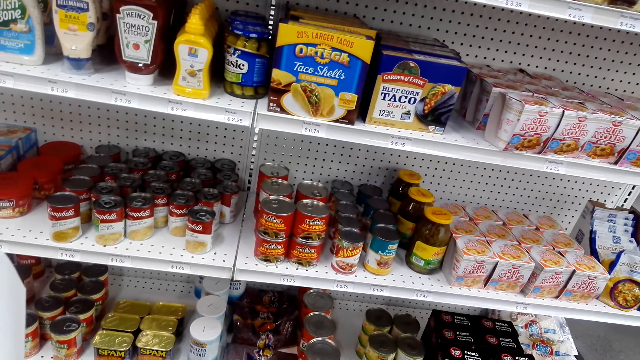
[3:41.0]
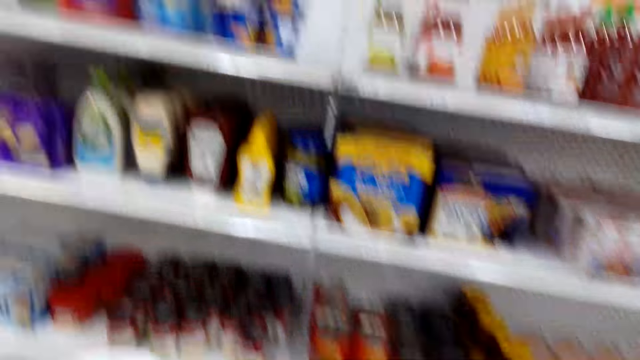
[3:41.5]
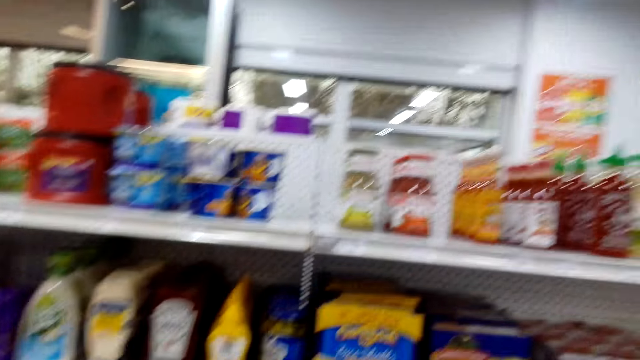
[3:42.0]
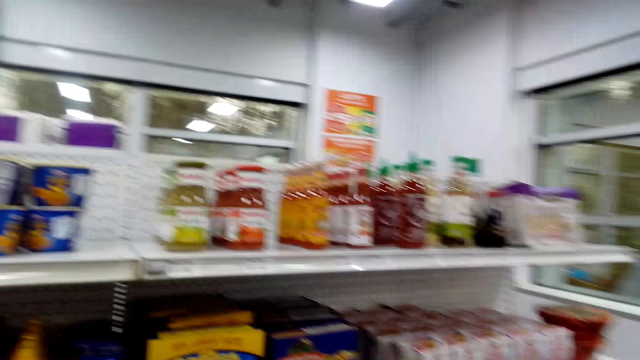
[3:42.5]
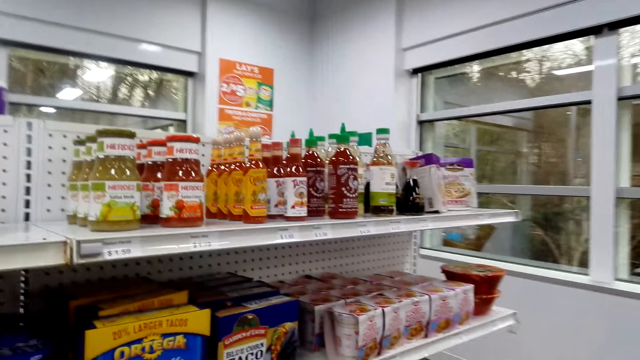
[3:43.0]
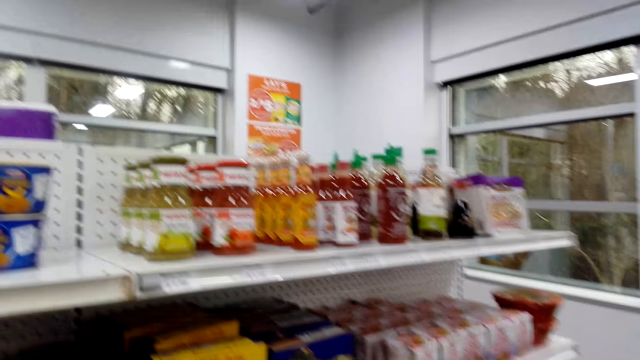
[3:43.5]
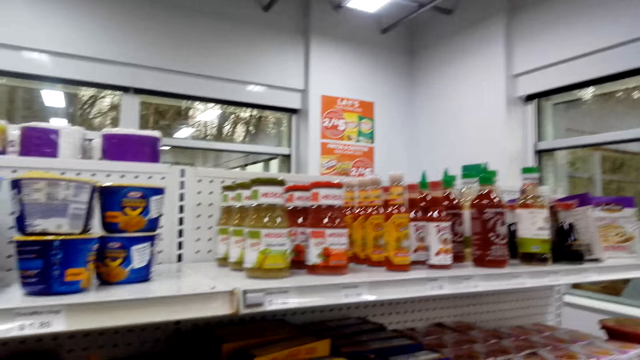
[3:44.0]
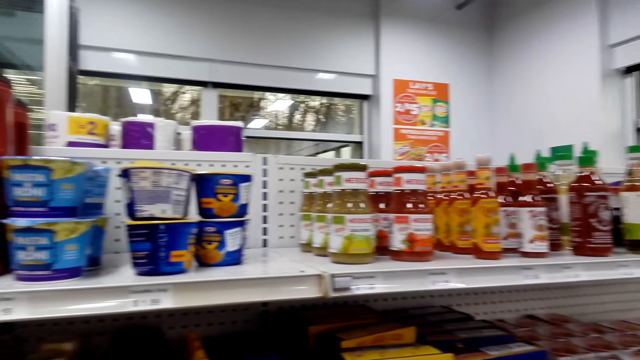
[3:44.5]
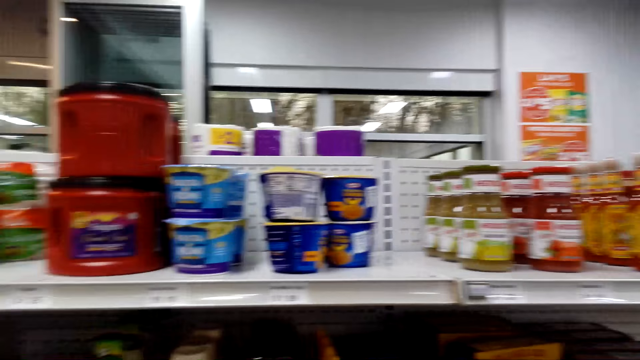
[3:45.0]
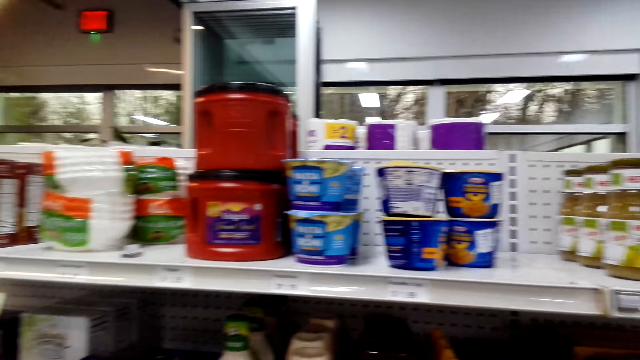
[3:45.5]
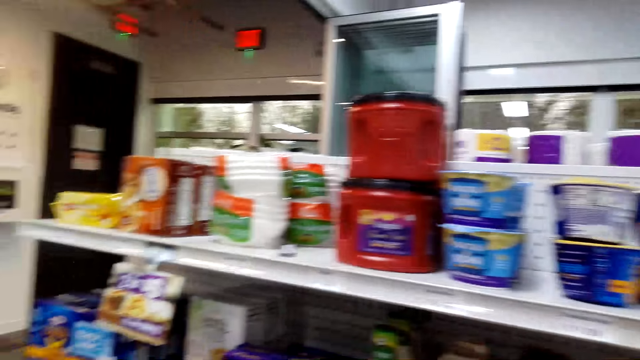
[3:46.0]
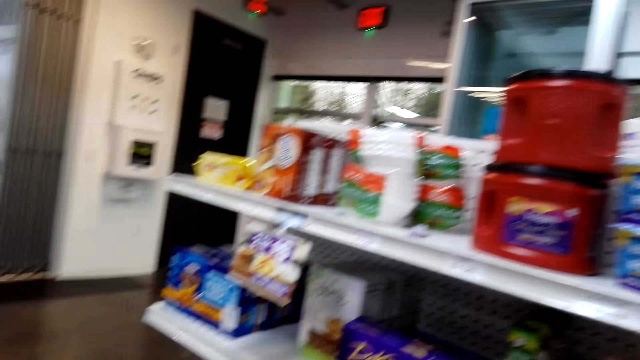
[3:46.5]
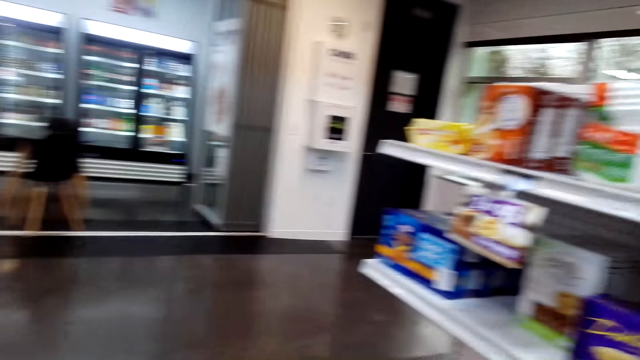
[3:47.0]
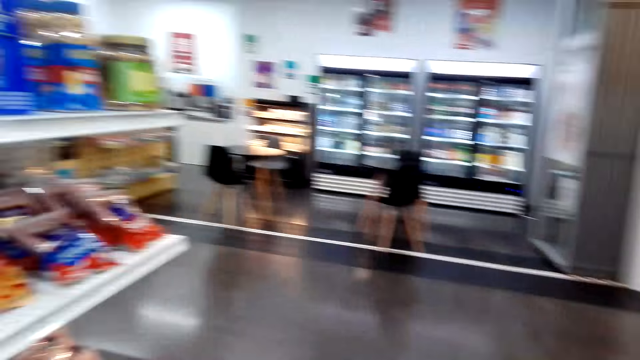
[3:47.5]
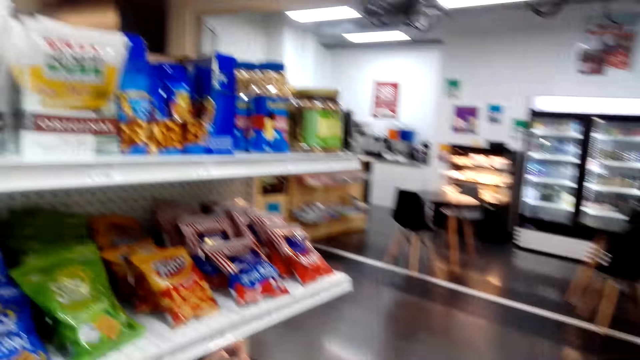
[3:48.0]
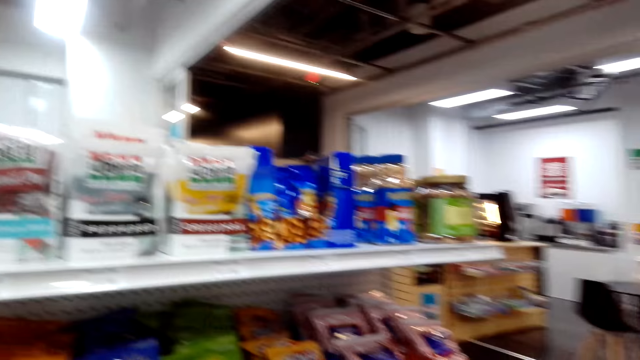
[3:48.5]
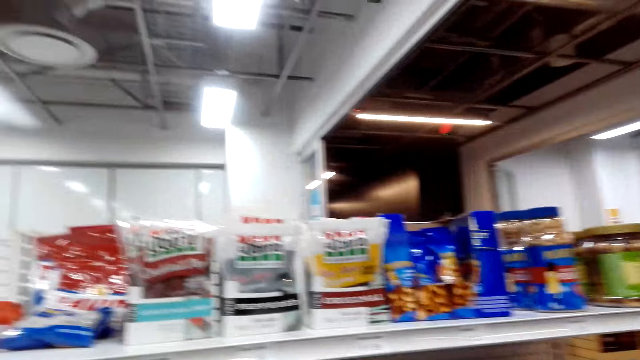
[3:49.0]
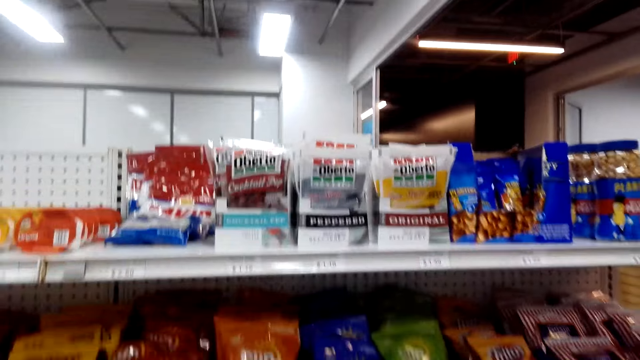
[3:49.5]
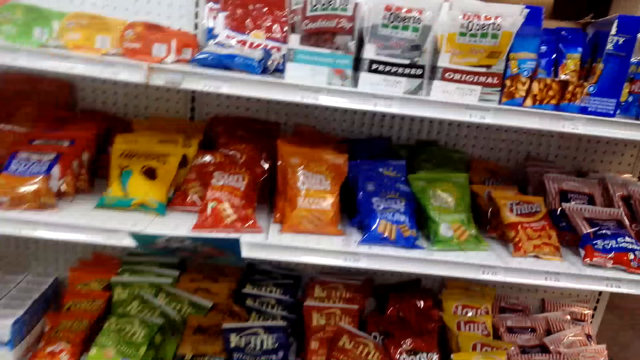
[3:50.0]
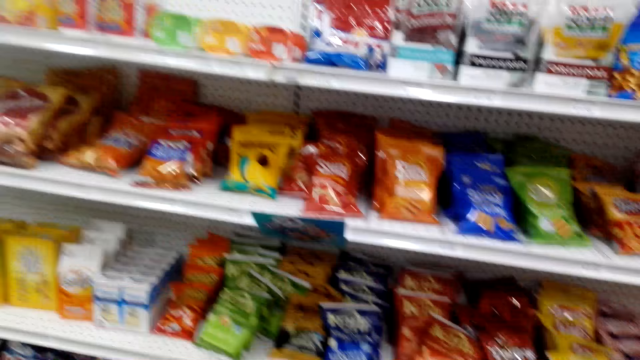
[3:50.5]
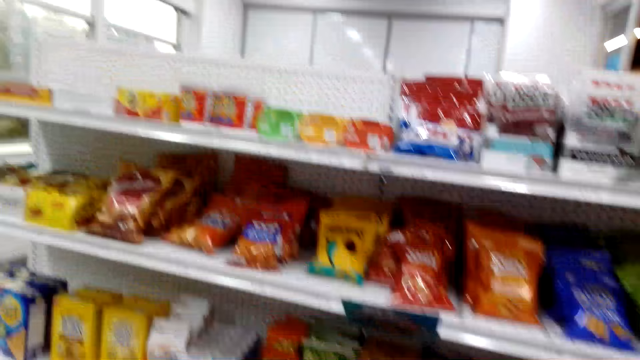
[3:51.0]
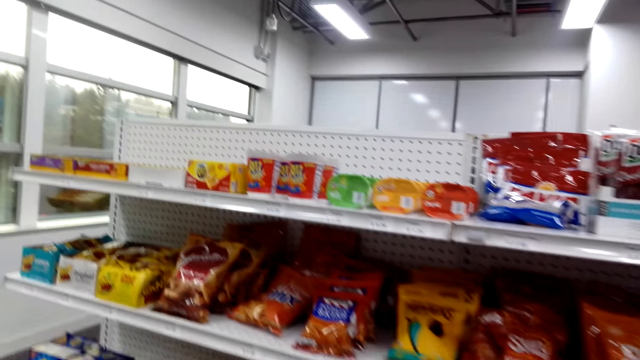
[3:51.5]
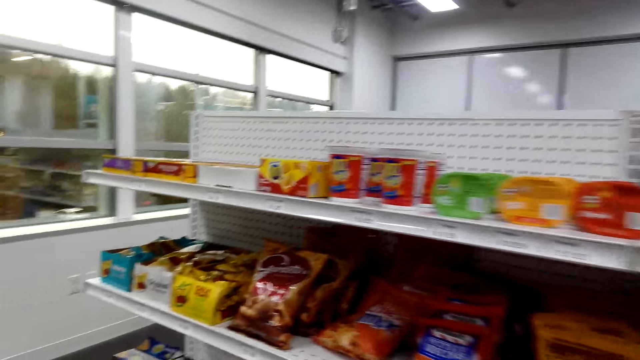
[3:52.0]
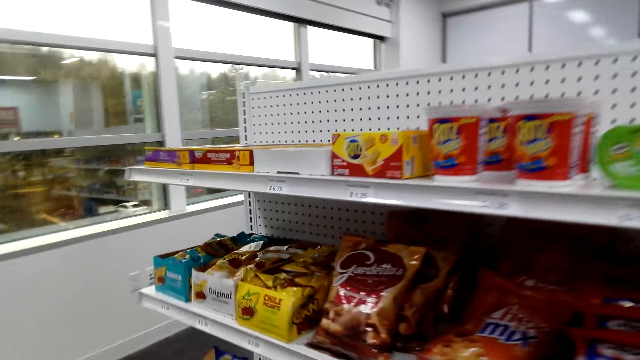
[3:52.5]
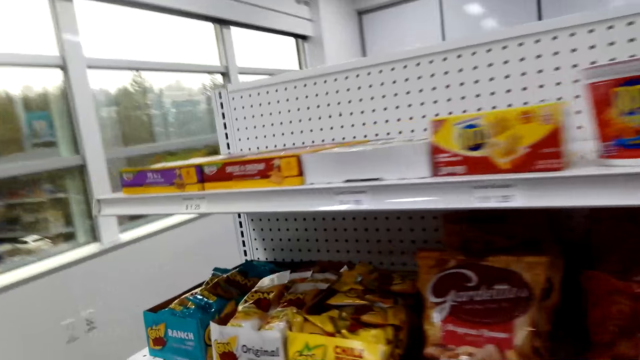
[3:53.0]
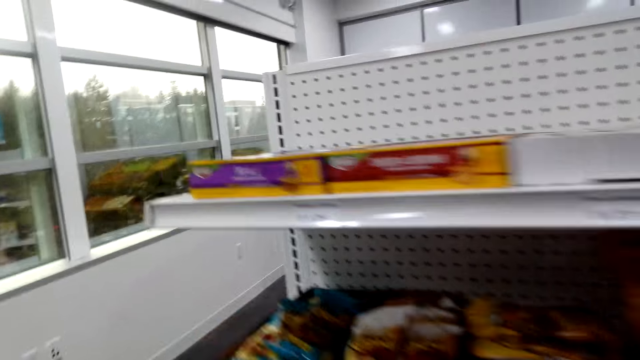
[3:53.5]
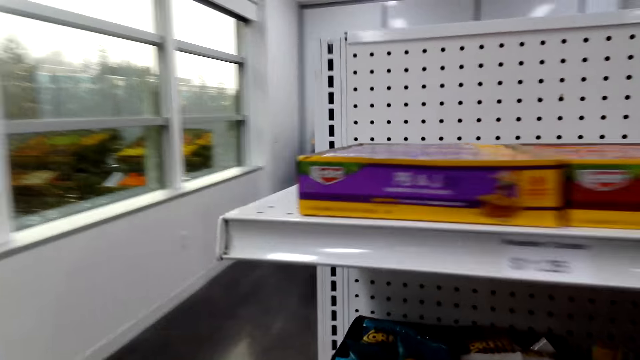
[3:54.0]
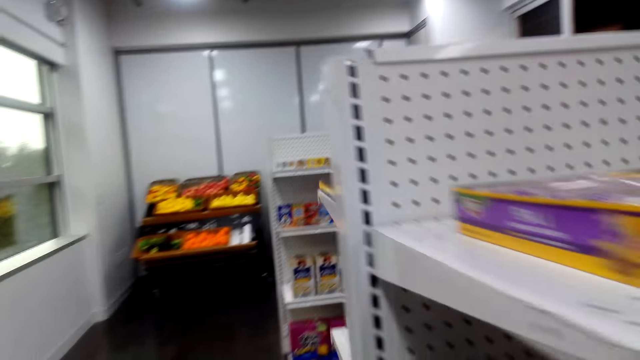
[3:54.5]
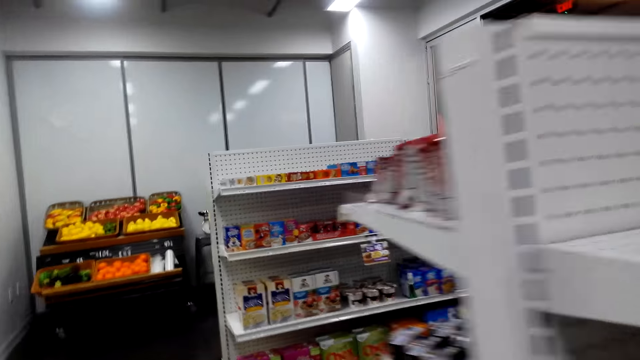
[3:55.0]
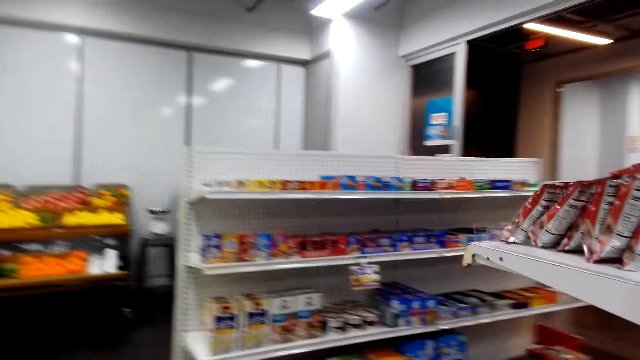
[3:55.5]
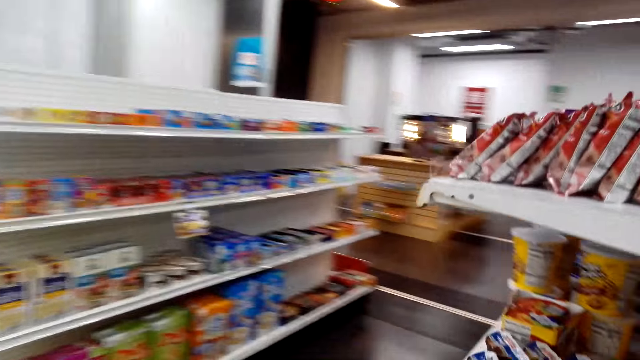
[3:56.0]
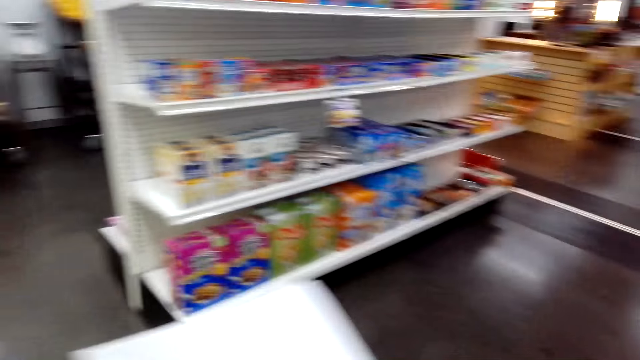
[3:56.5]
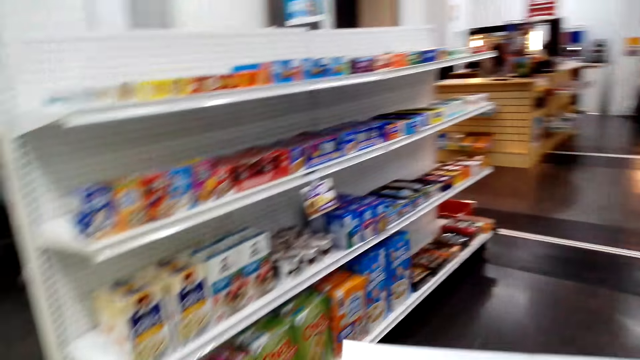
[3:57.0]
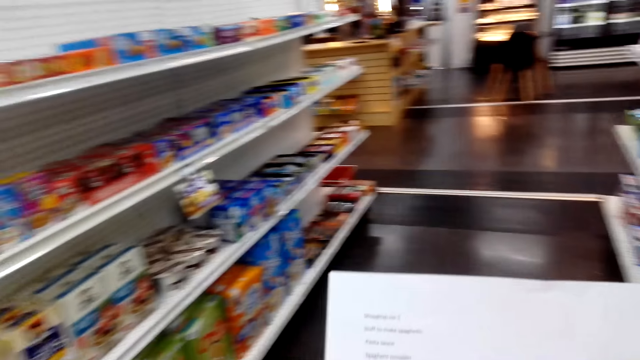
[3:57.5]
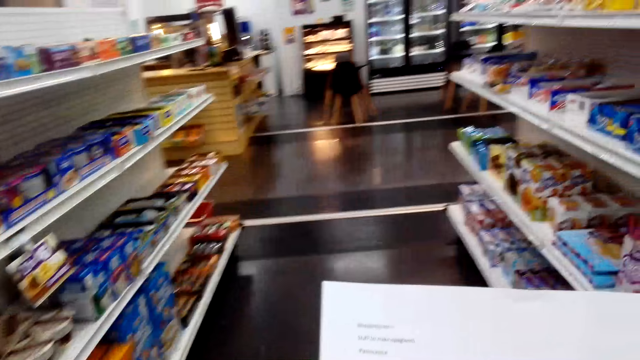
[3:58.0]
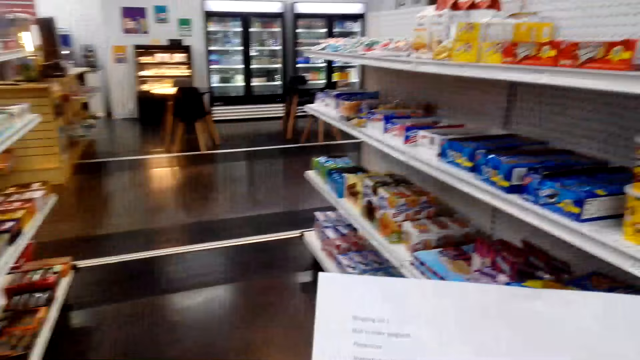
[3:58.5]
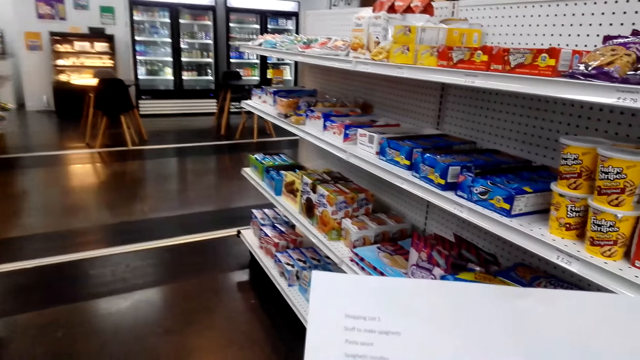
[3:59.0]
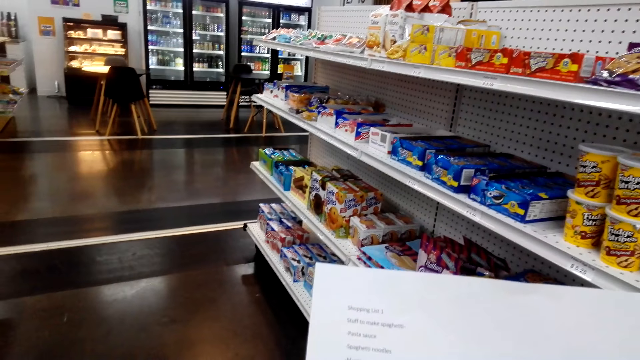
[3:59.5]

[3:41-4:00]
The camera wearer walks around the store shelf. They read the shopping list.

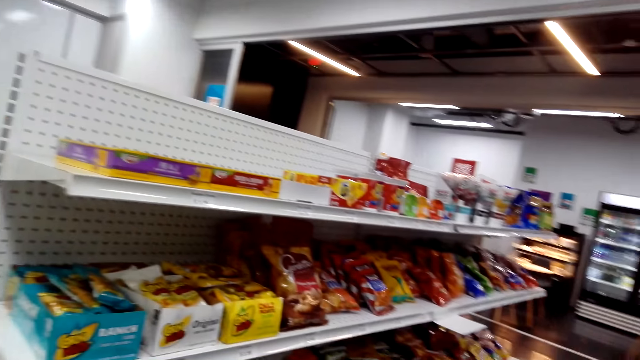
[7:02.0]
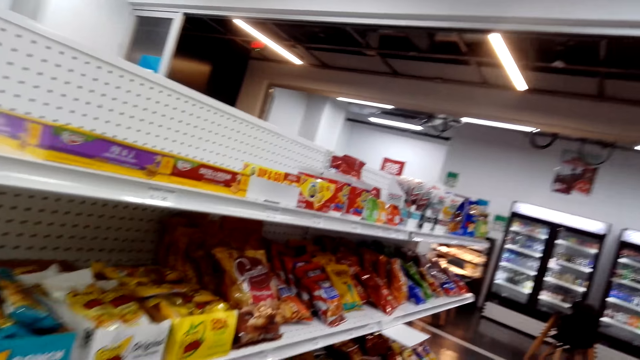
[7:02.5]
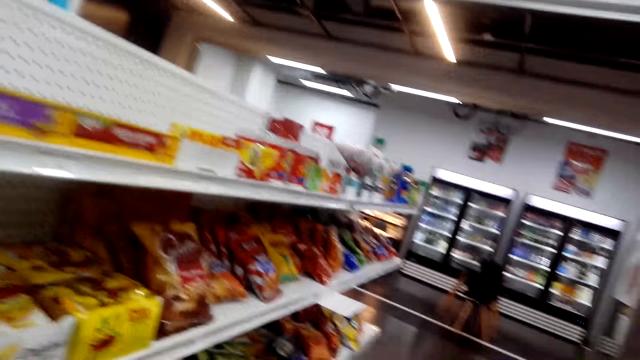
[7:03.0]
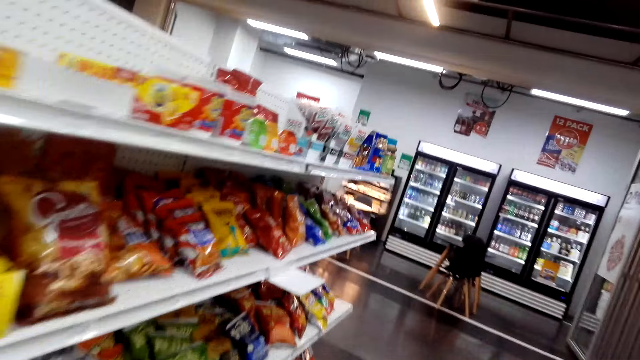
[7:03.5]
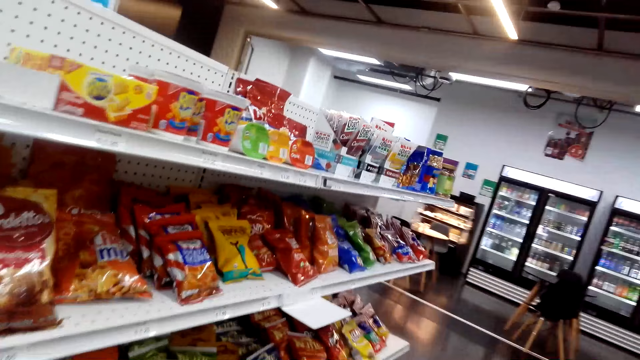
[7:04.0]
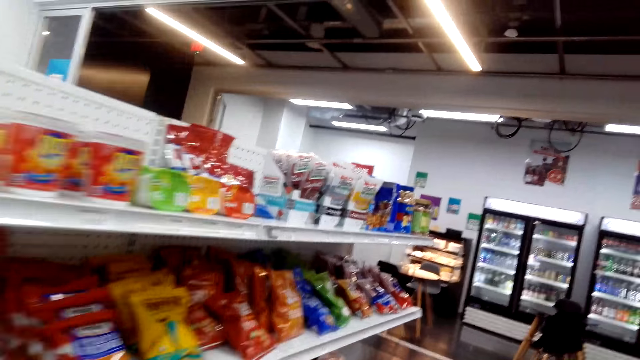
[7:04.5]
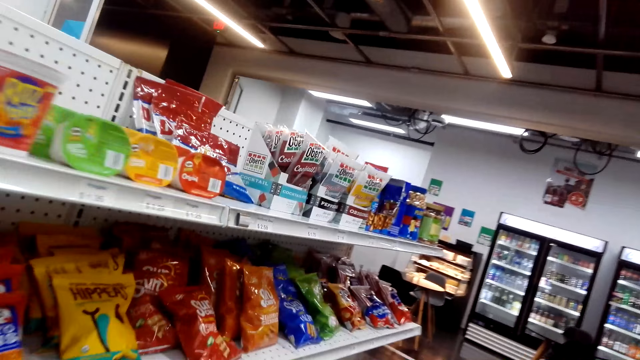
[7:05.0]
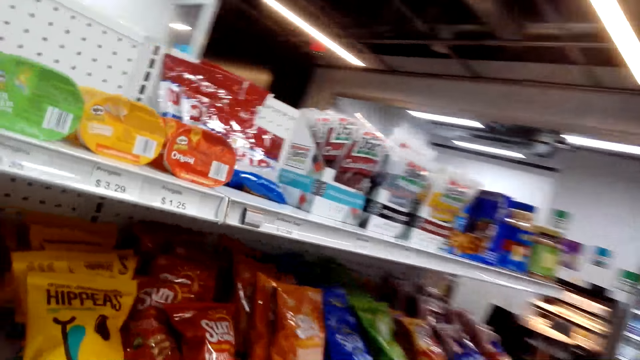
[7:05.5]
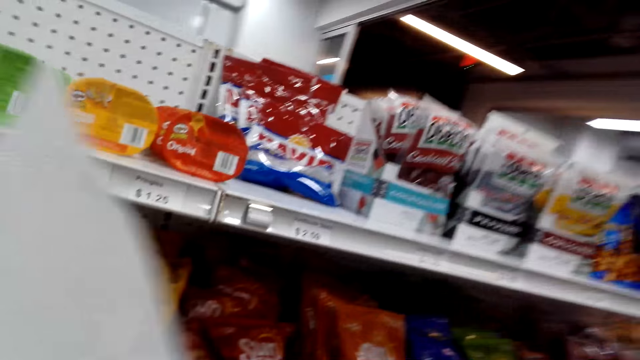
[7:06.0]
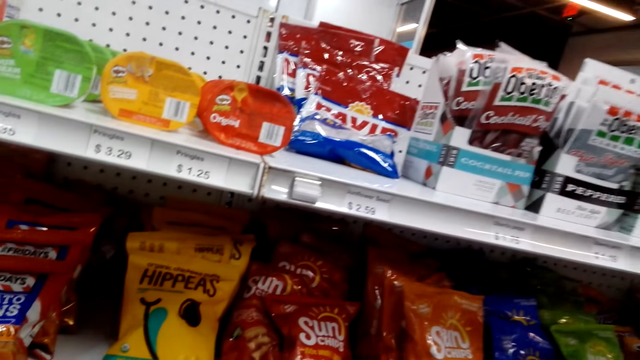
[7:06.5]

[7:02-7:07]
The camera wearer looks at the store shelf.
